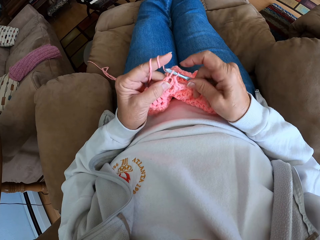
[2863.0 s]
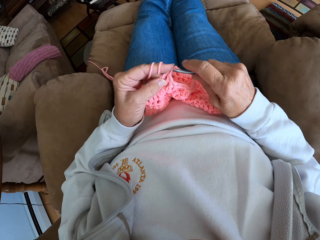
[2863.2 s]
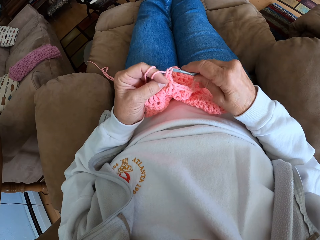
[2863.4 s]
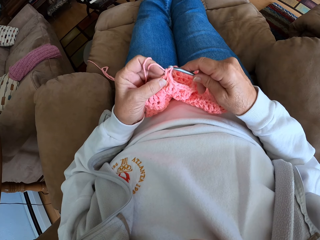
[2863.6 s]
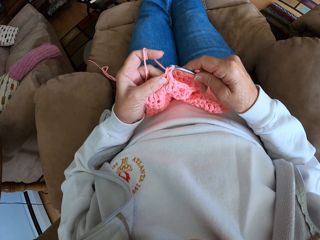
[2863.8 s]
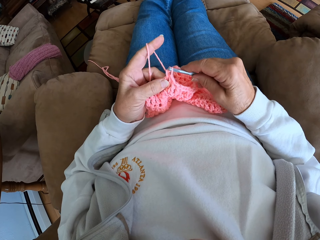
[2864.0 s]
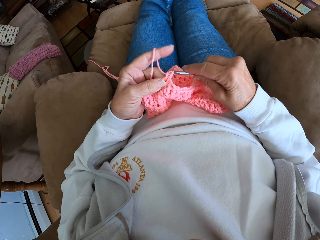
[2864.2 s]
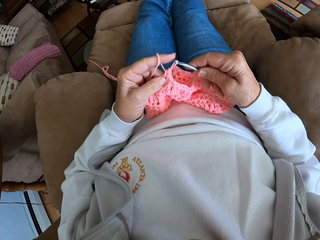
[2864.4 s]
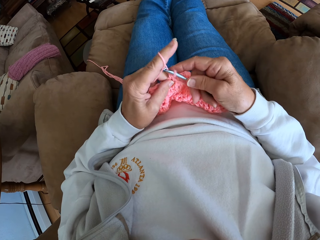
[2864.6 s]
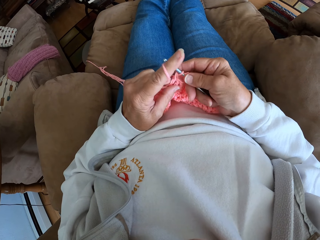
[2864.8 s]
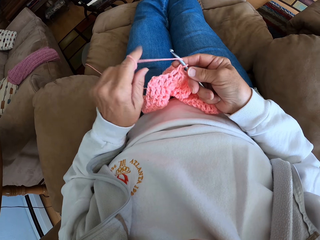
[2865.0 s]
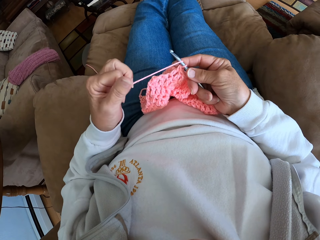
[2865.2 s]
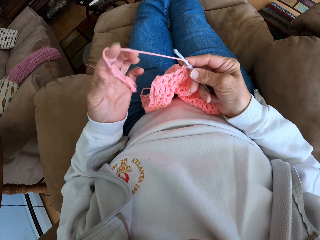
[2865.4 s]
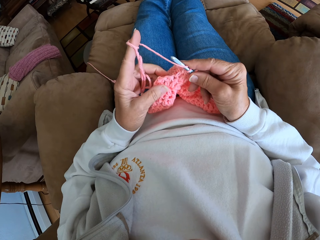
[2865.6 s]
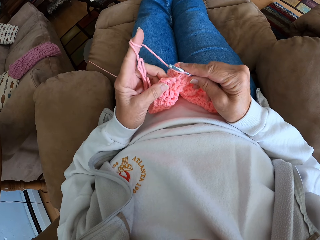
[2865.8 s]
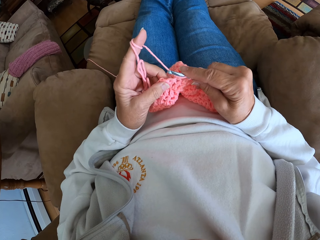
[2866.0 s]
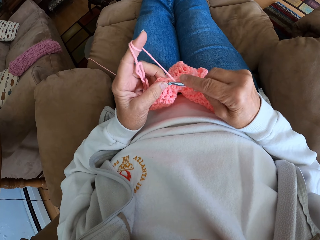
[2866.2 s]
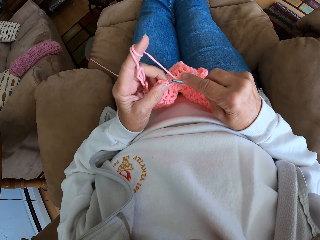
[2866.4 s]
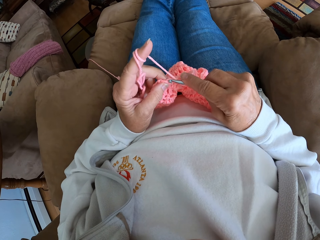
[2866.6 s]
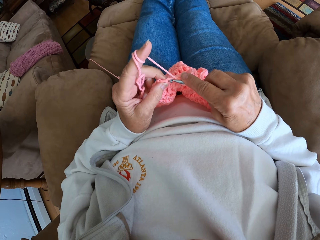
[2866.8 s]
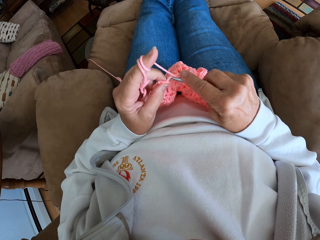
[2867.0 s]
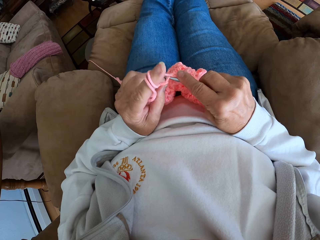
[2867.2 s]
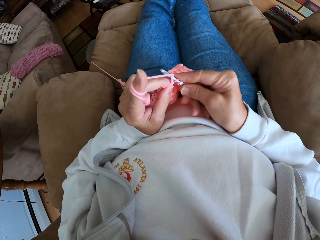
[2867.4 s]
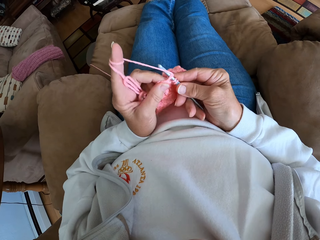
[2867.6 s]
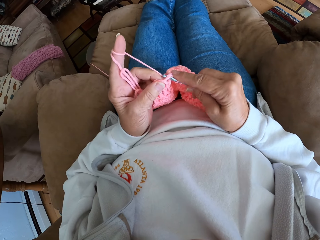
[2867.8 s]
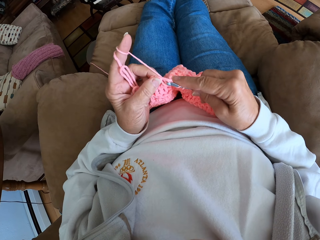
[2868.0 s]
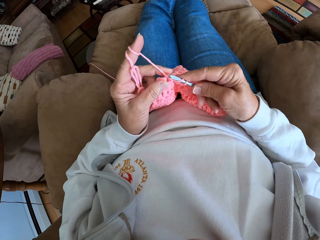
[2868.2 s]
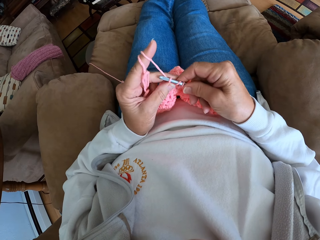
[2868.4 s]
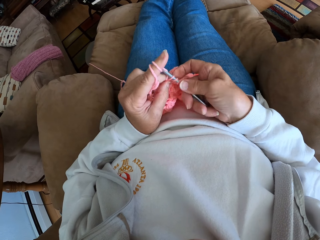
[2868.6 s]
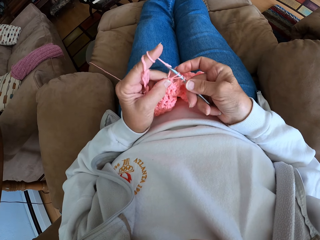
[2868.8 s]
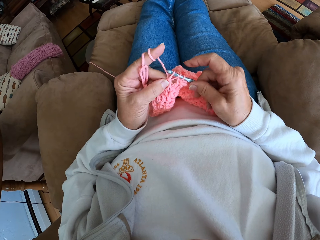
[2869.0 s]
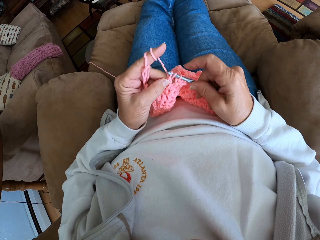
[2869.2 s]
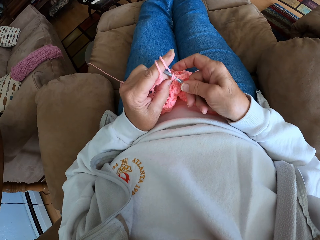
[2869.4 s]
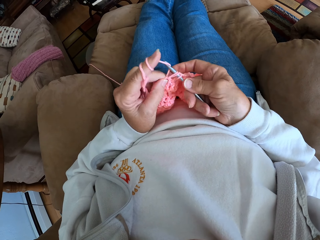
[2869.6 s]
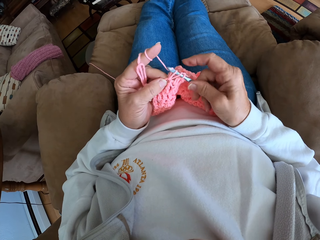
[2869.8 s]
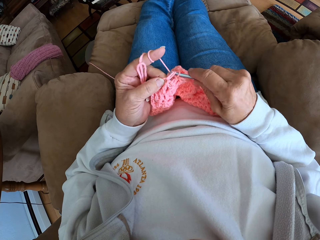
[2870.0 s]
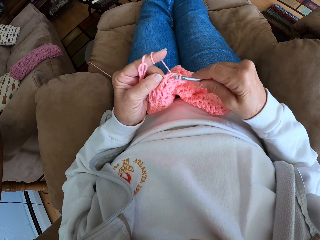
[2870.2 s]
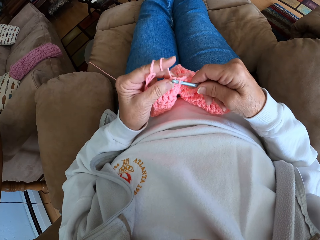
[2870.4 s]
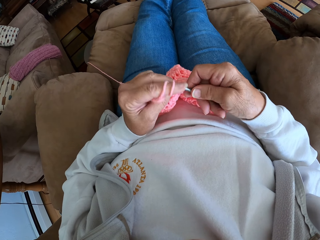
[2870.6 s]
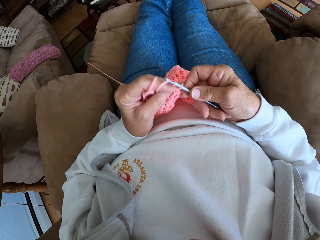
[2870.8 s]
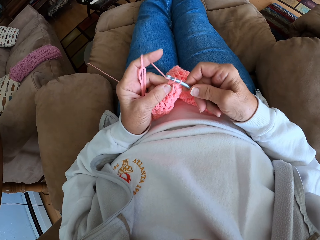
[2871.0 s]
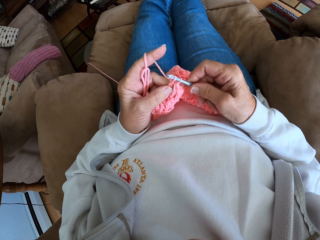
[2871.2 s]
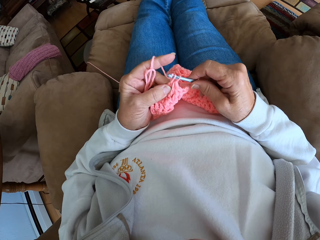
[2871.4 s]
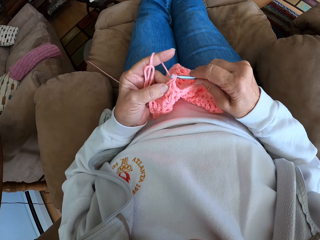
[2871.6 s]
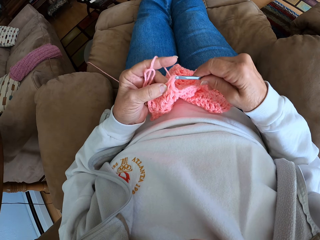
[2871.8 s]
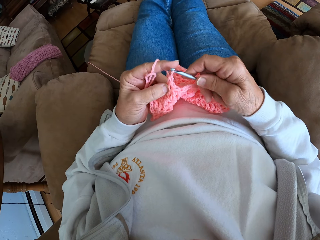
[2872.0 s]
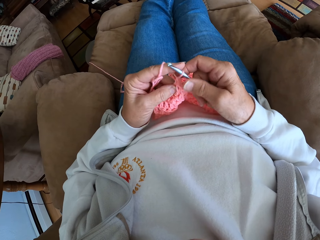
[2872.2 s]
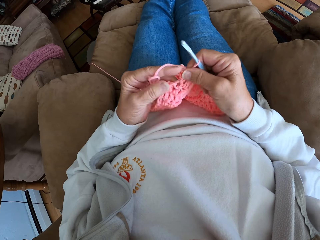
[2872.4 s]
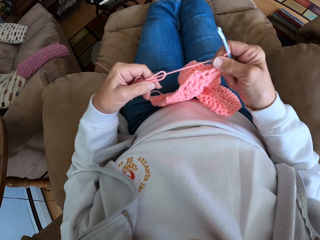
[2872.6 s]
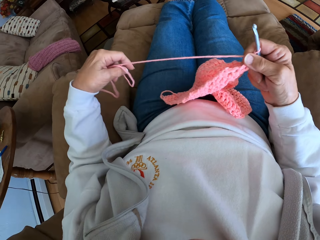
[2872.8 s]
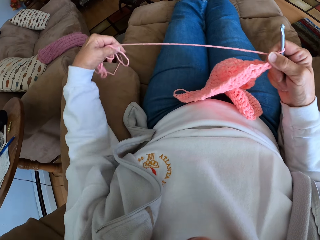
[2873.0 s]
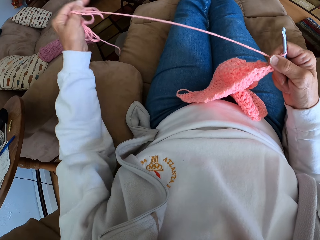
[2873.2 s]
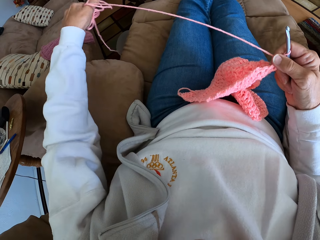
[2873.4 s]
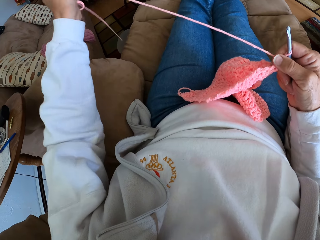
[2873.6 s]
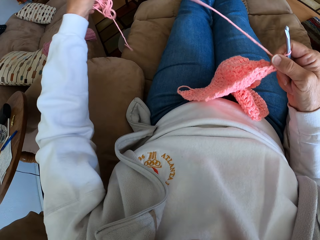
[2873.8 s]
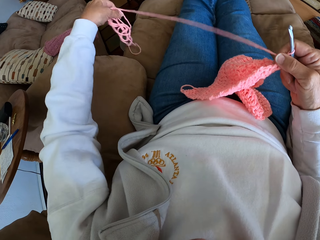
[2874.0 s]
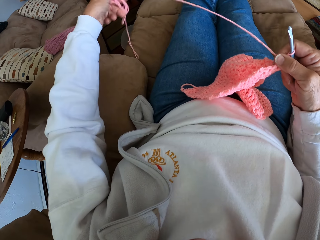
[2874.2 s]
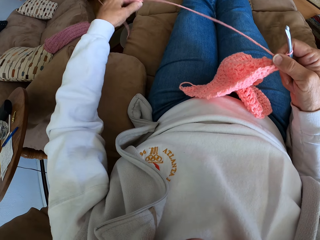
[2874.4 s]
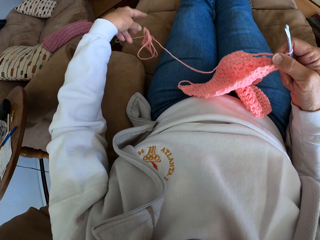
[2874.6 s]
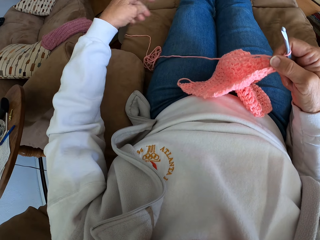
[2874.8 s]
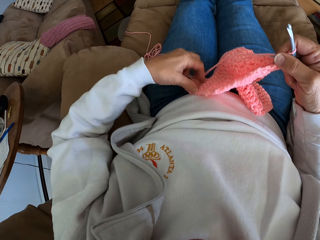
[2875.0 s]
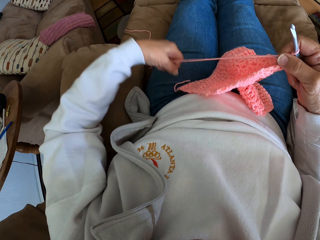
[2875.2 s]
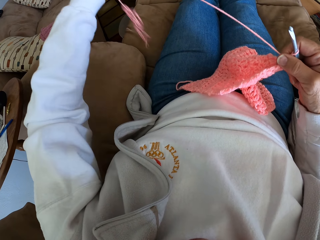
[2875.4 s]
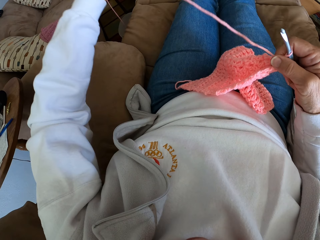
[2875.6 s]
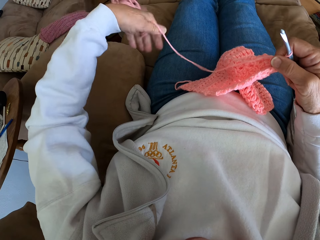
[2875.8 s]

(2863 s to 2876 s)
The camera wearer rolls in more thread with her index finger. She crochets the thread or cloth. She pulls out more thread with her left hand. She straightens the thread.

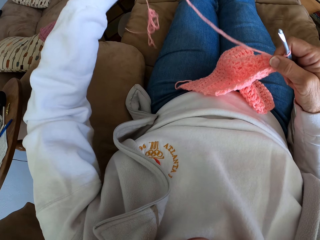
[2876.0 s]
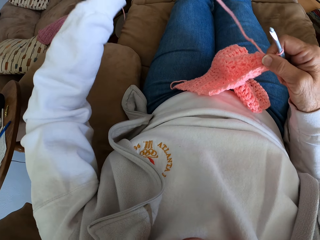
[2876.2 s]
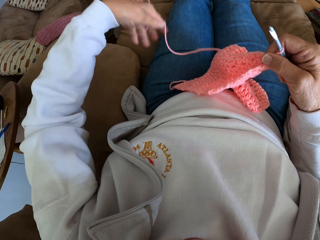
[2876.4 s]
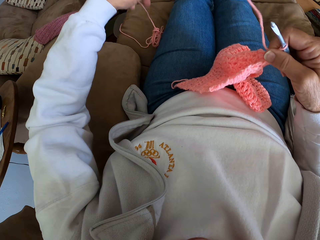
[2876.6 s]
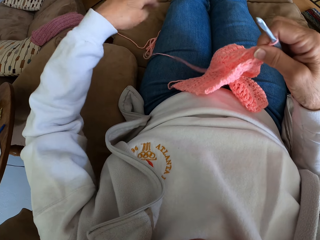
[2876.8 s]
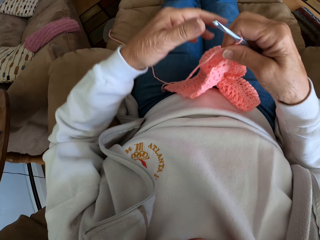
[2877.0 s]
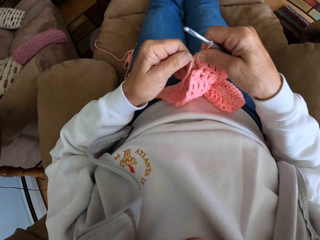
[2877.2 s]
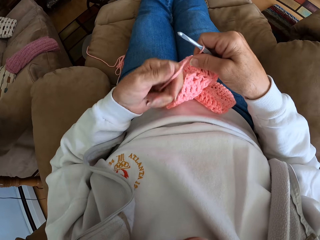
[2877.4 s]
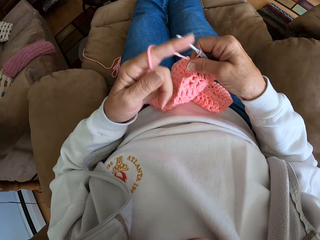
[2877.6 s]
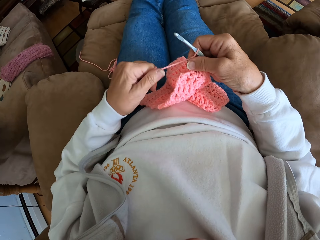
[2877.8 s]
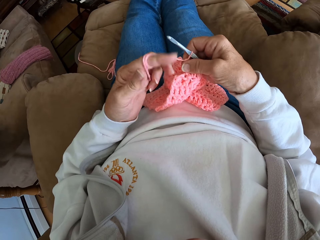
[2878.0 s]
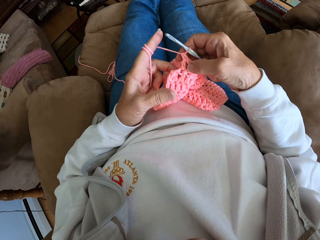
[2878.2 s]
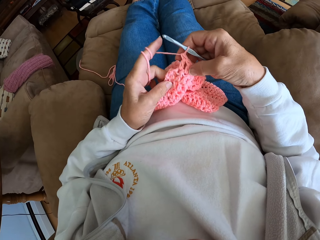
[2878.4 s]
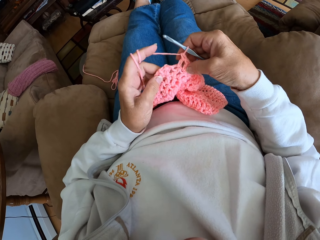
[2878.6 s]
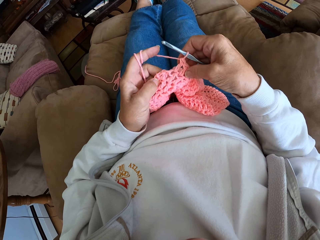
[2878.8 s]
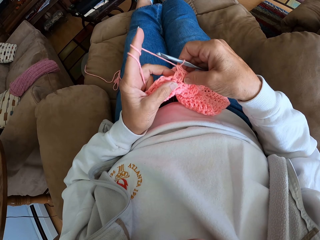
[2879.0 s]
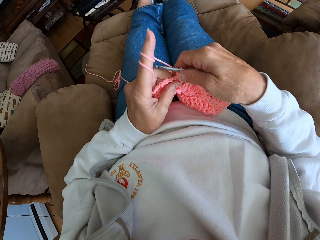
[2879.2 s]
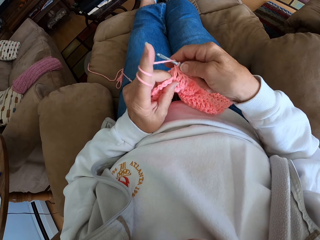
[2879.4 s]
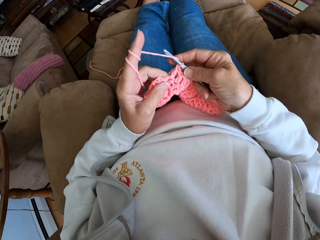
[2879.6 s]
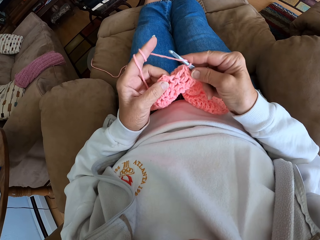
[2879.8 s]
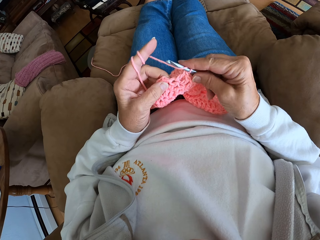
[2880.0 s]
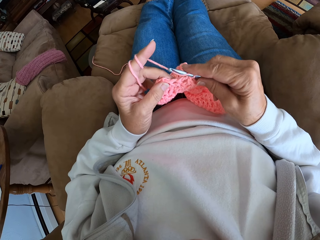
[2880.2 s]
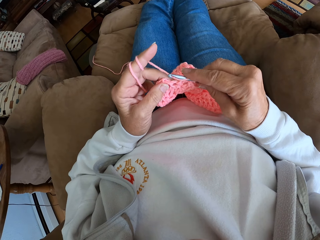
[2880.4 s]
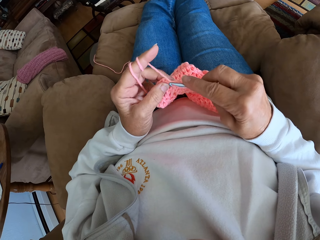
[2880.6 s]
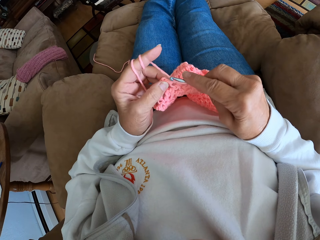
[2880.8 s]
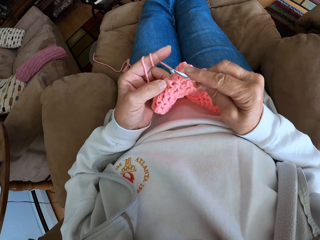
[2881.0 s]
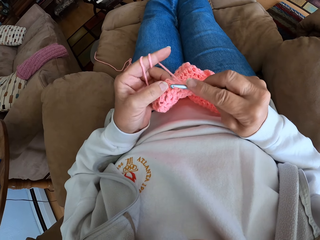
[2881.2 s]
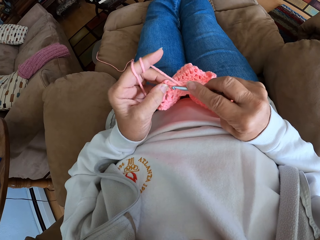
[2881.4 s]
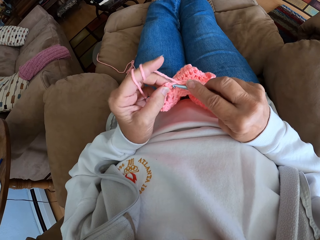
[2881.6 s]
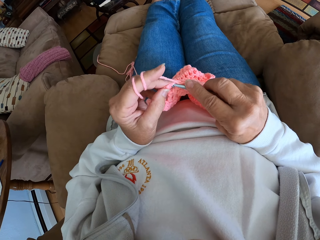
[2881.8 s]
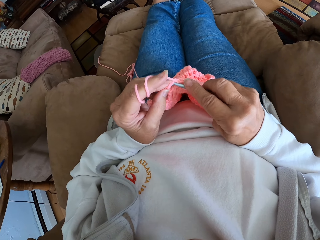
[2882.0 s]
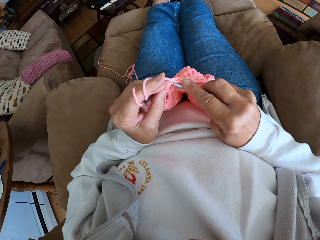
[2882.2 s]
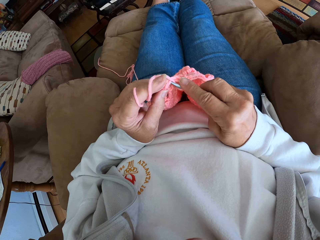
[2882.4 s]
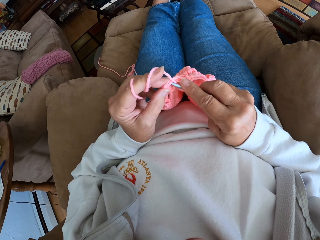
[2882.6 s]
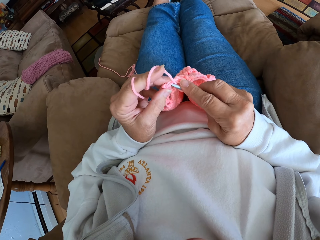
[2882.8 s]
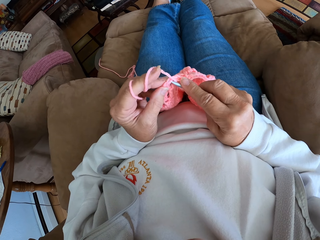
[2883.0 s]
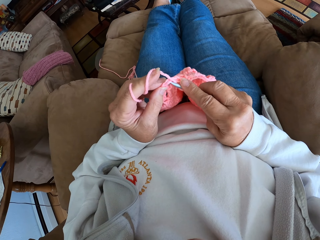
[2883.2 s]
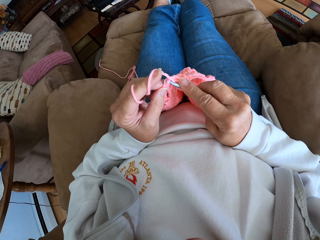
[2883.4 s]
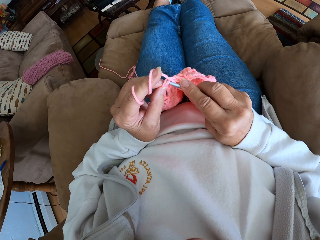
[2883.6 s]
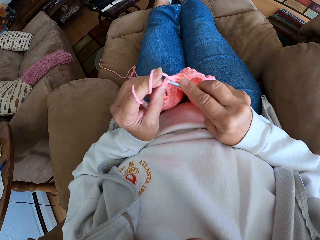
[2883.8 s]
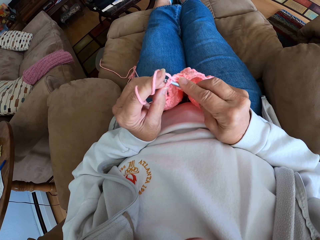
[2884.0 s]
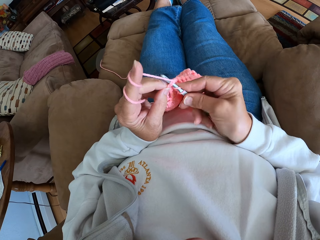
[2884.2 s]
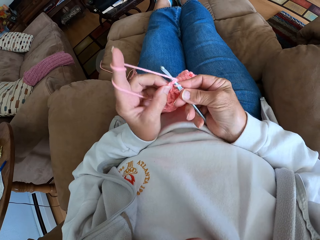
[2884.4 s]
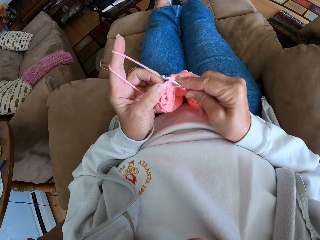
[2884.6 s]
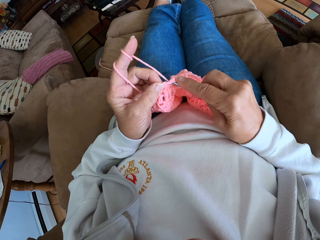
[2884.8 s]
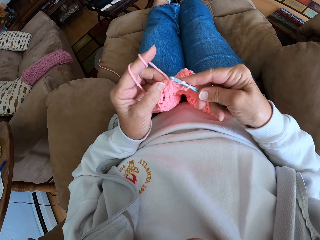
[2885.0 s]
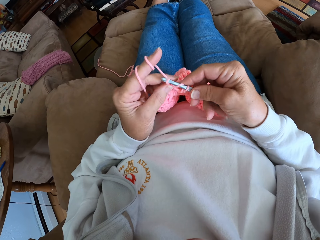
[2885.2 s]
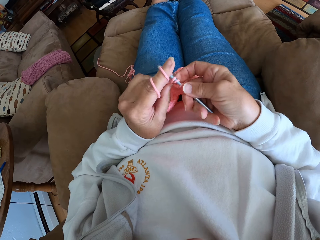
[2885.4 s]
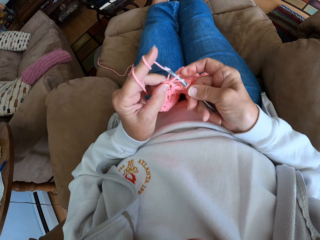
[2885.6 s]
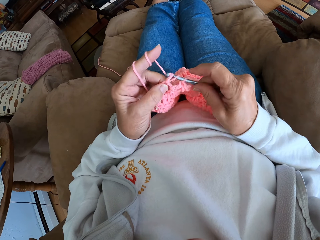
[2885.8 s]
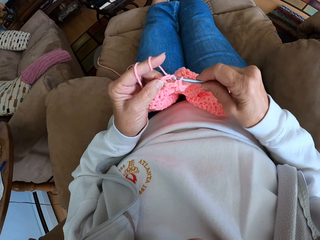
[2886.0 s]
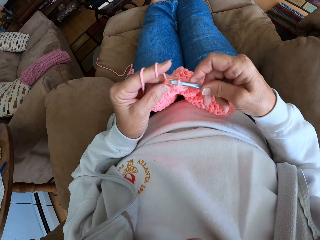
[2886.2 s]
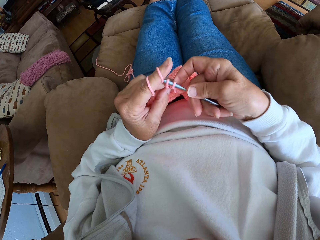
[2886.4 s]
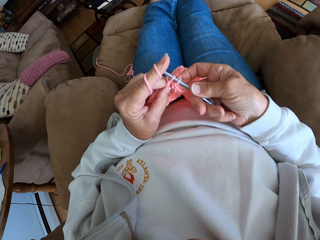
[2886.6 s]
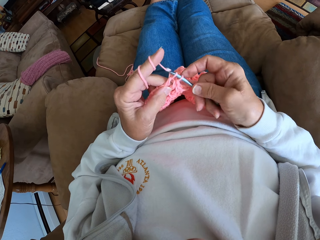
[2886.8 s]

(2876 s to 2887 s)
The camera wearer rolls in more thread with her index finger. She crochets the cloth or thread.
